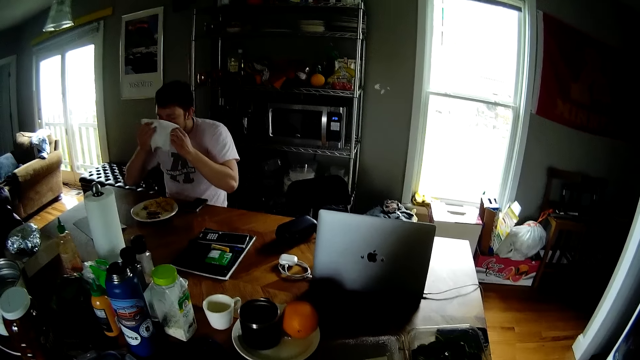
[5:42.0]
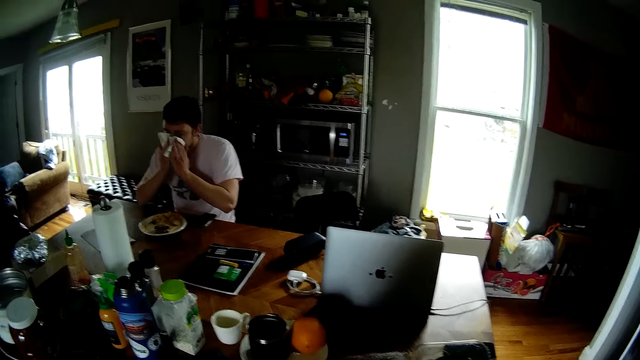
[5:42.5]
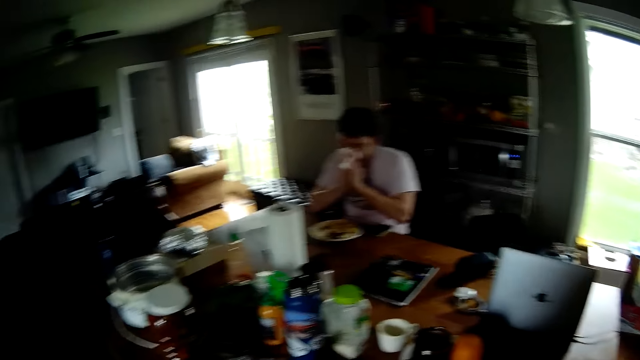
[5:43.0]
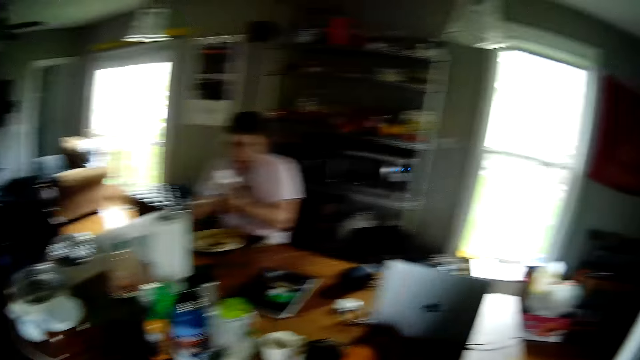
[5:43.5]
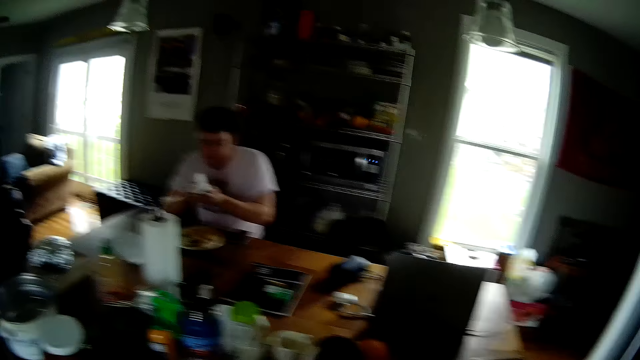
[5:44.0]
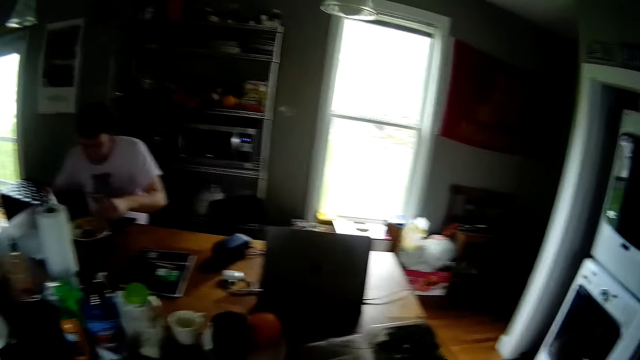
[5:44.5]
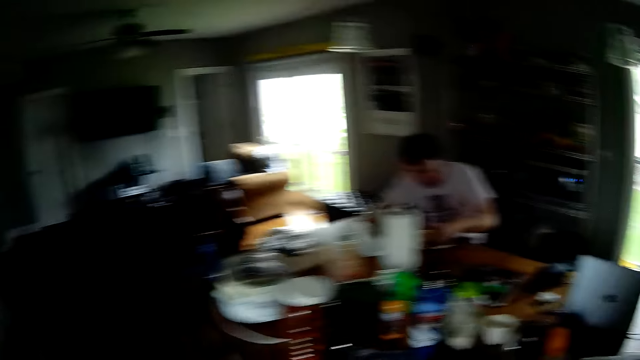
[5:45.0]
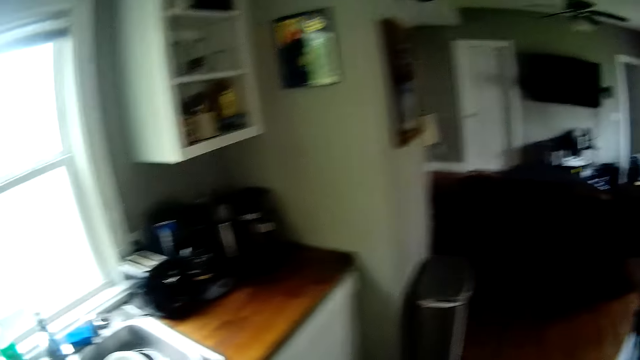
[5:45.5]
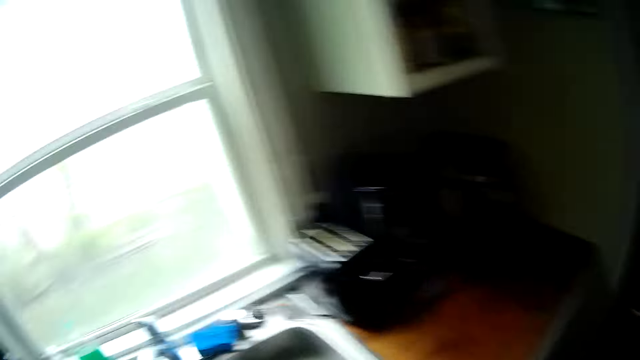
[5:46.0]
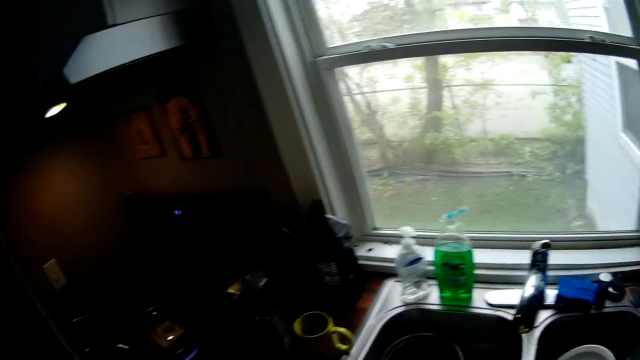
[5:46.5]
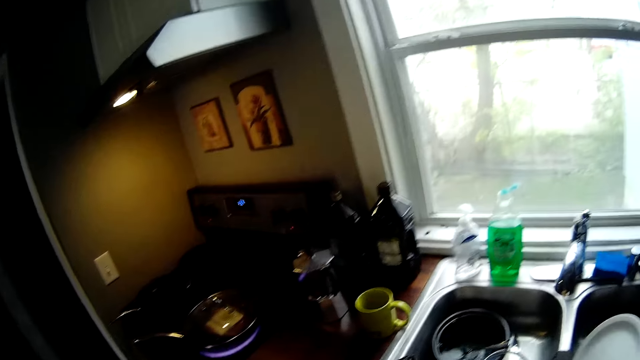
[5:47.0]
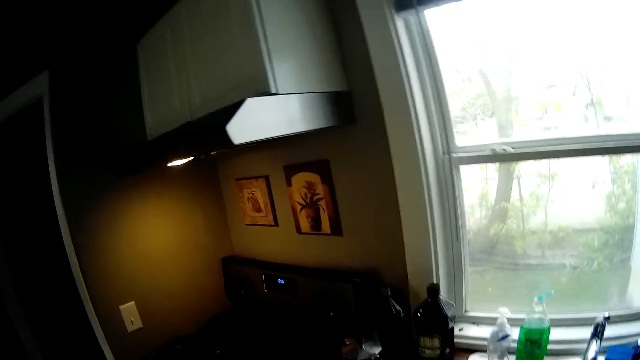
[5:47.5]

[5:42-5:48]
The man holds the sheet in his right hand with both hands, wipes his mouth with the sheet in both hands, and drops the sheet on the table with his right hand. The camera wearer walks around.

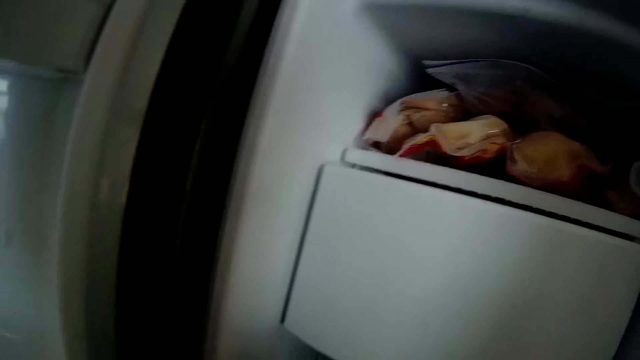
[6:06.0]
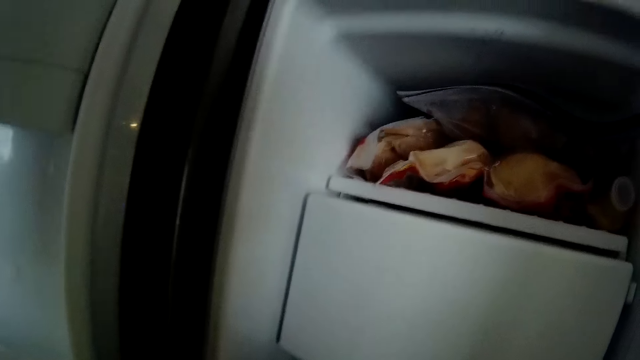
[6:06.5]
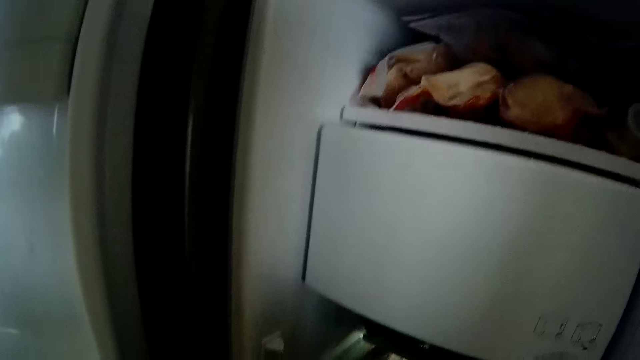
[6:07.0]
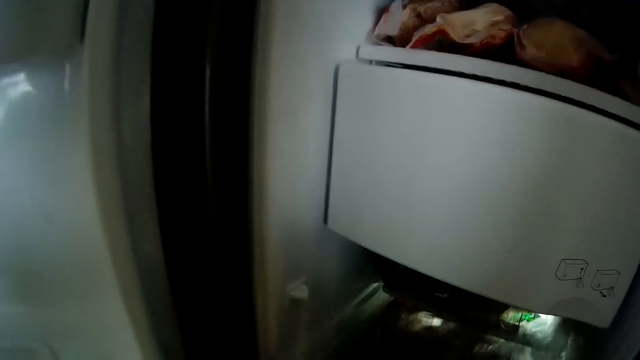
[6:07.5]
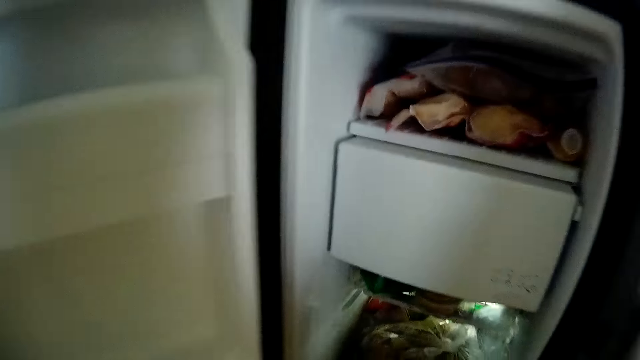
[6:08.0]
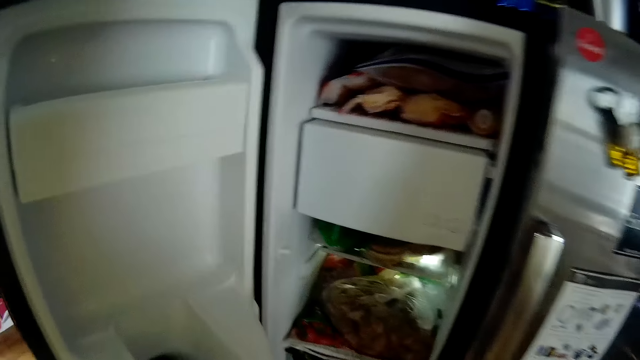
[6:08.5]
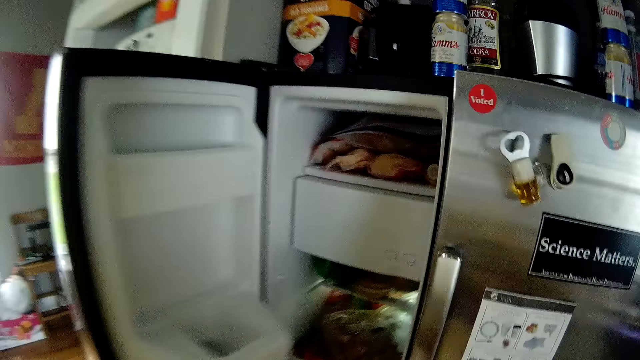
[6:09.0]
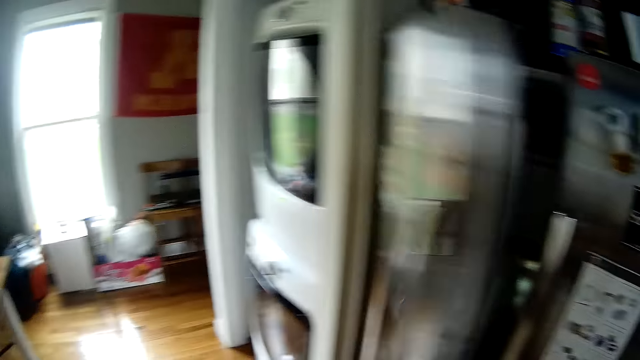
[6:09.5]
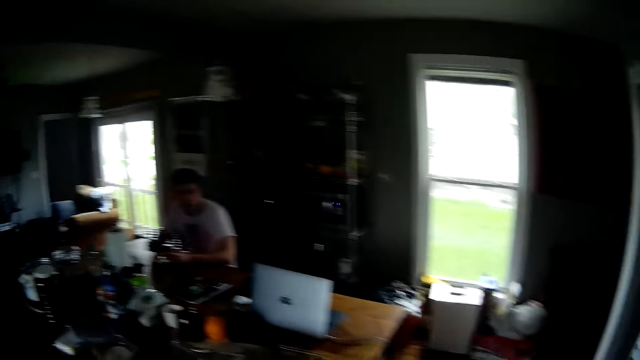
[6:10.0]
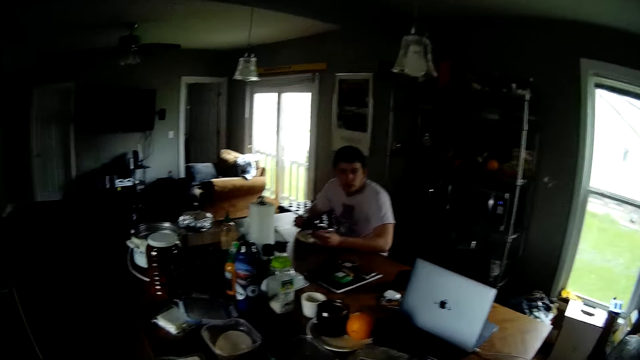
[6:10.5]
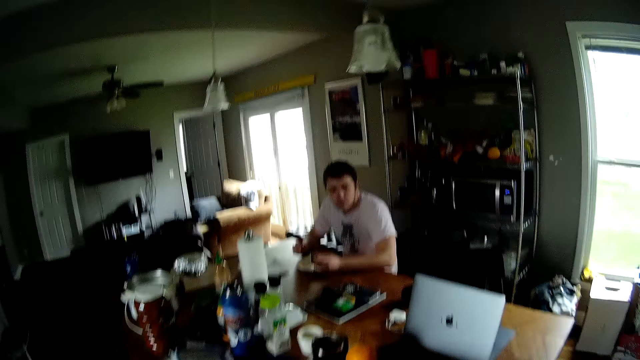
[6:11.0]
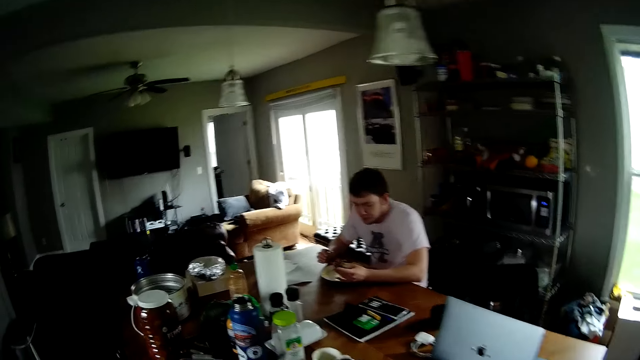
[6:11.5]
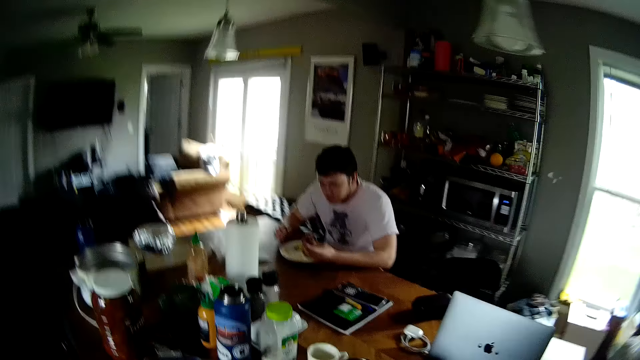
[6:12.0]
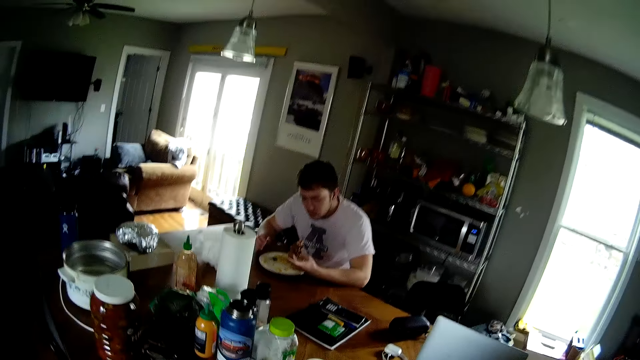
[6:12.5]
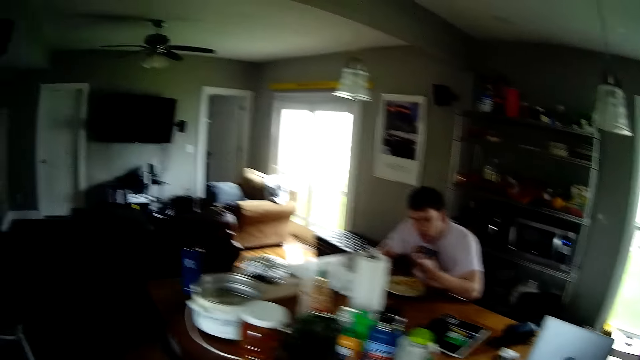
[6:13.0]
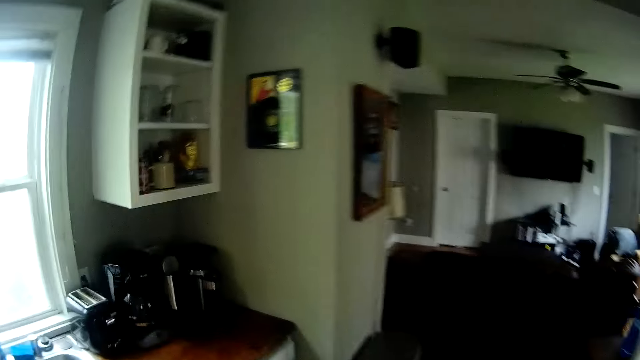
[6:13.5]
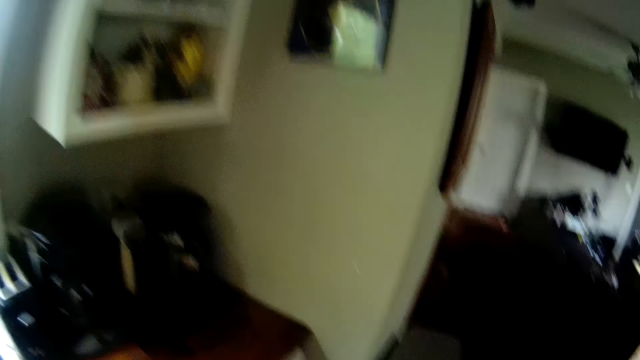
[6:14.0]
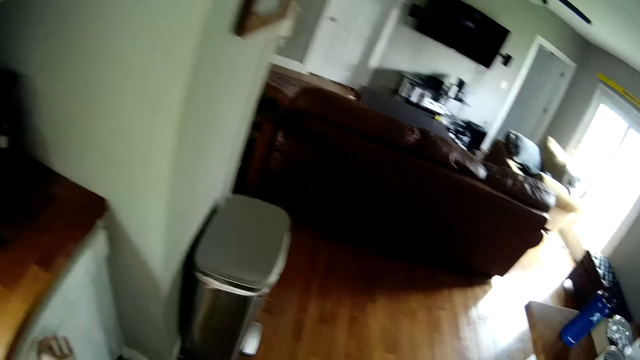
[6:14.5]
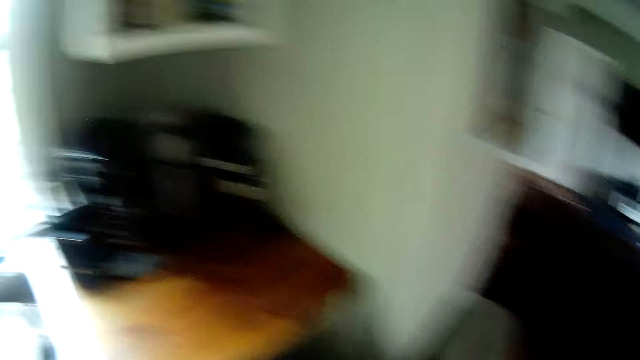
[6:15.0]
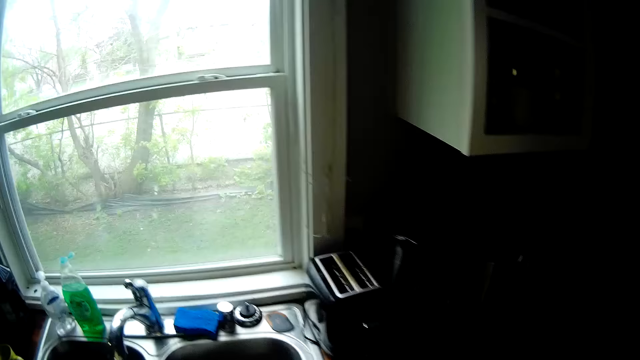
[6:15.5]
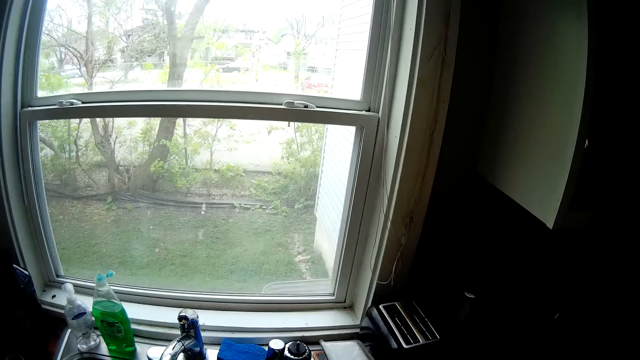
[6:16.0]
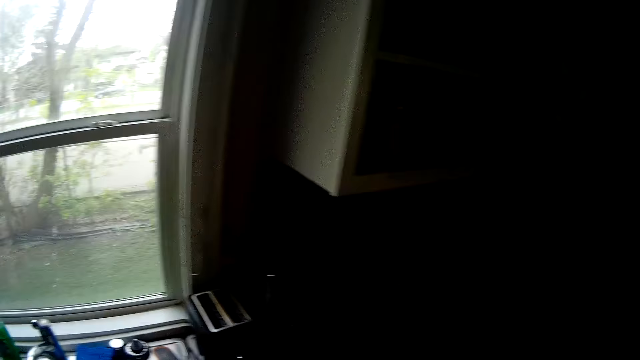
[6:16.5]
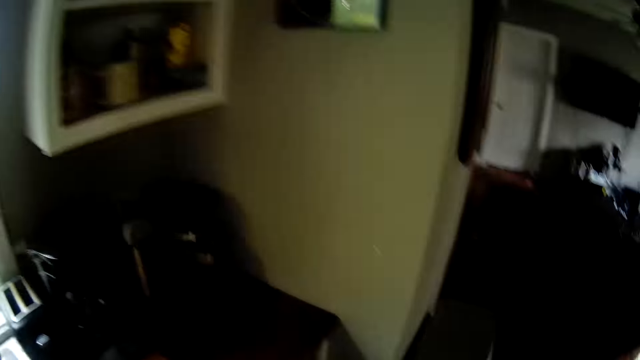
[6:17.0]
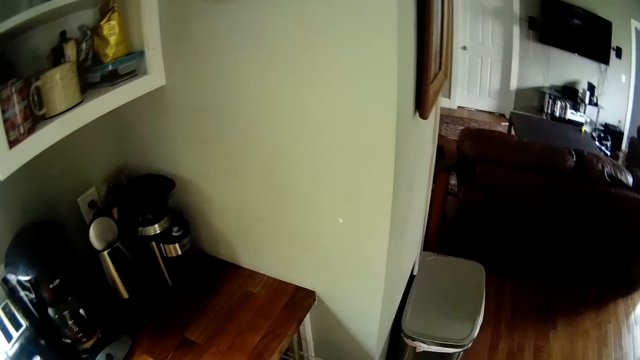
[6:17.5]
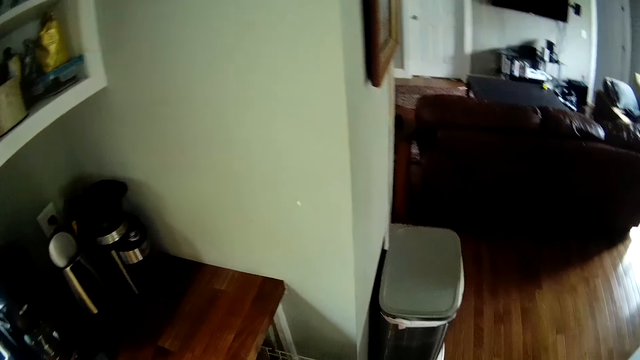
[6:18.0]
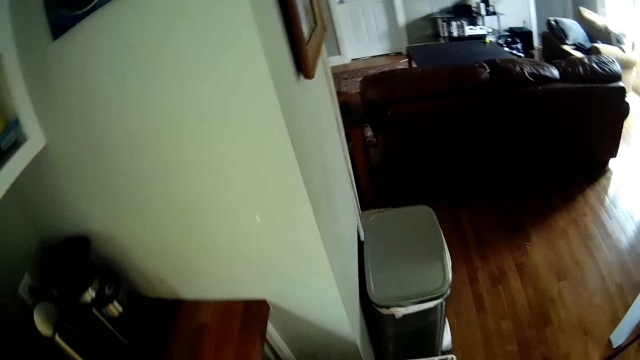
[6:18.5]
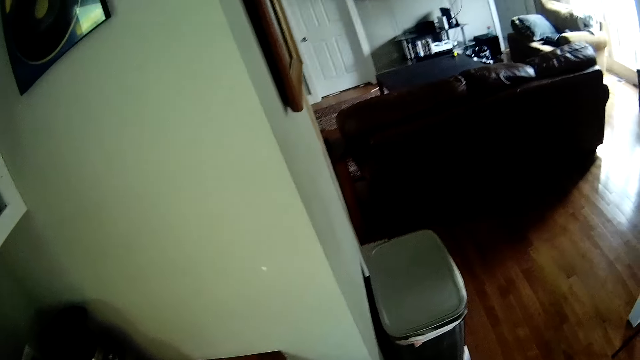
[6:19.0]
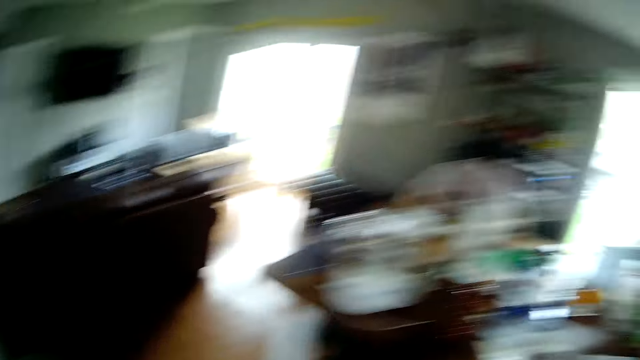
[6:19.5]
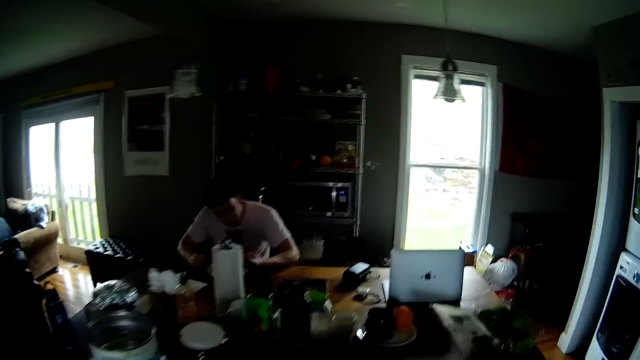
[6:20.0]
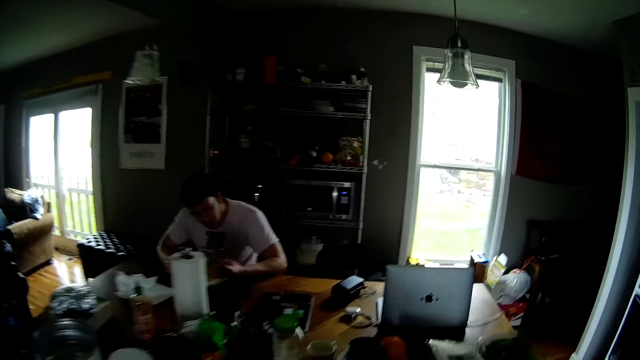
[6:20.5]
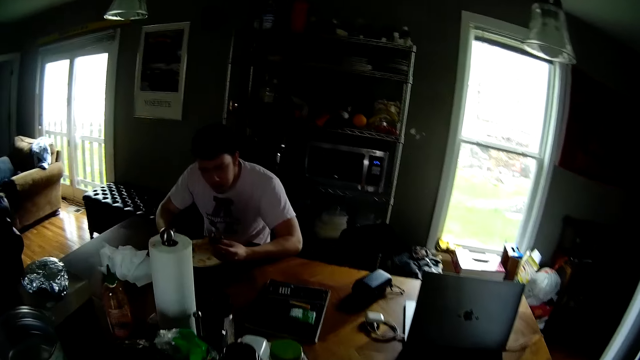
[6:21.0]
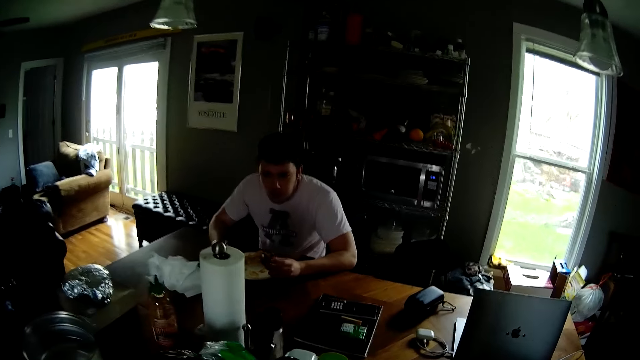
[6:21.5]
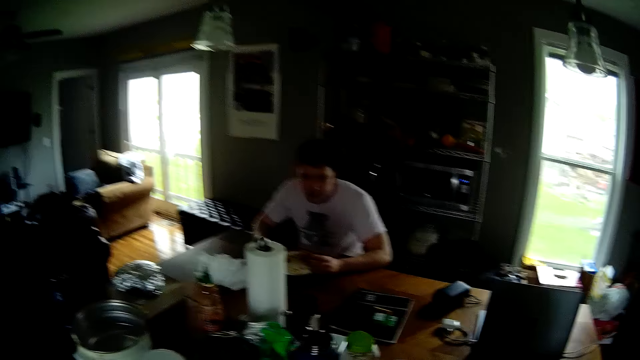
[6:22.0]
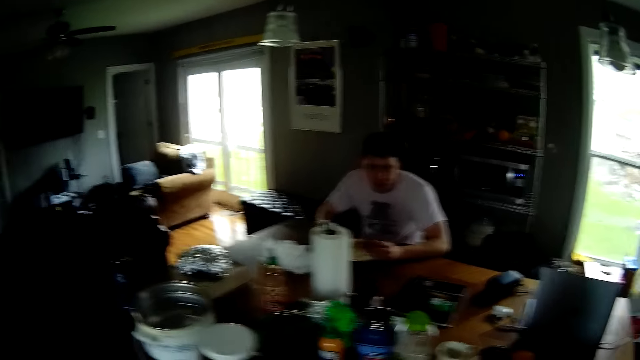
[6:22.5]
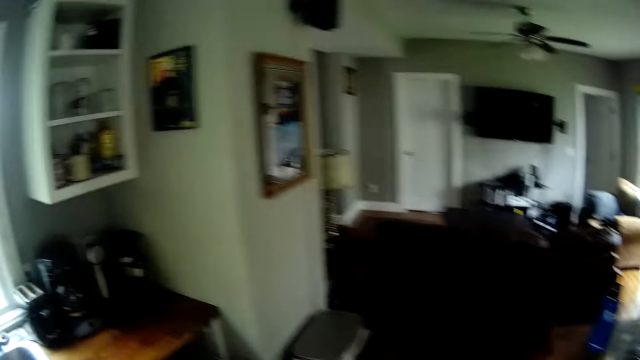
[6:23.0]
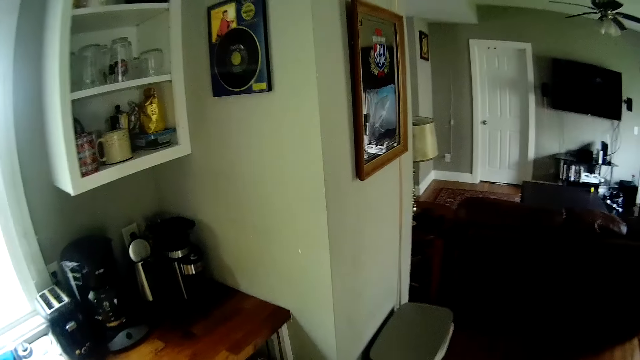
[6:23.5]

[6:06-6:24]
The camera wearer removes the packet from the fridge. He closes the fridge with his left hand. A man puts the piece of meat in his mouth with his left hand. The camera wearer walks around. He opens a drawer with his right hand. He picks up the plate from the sink. He walks around.
